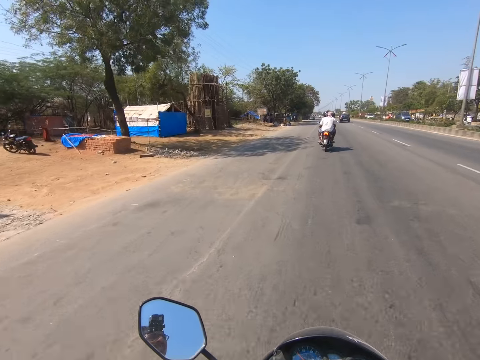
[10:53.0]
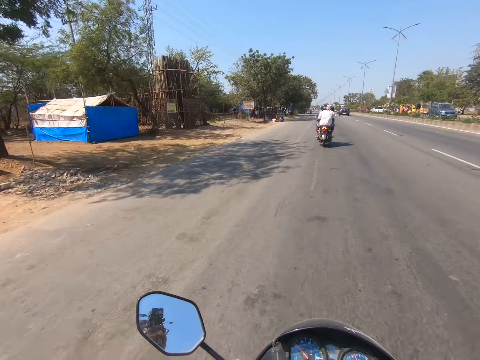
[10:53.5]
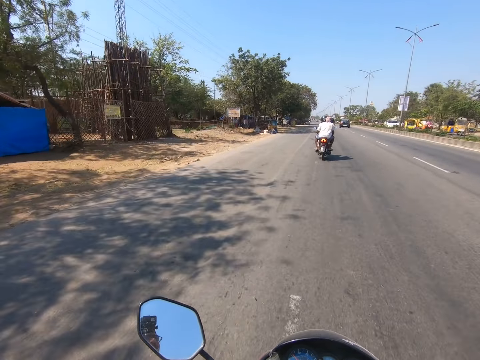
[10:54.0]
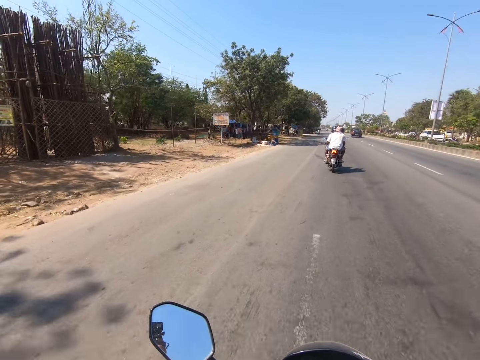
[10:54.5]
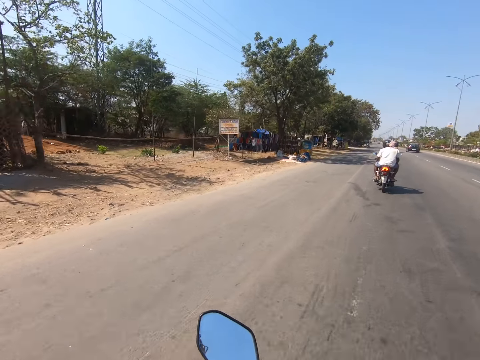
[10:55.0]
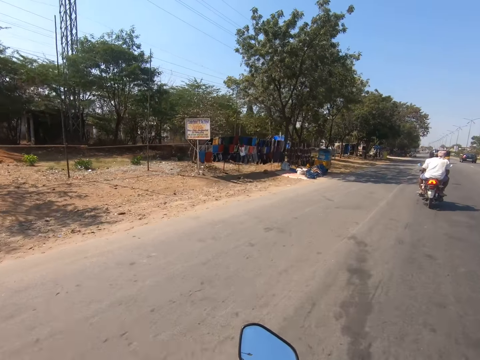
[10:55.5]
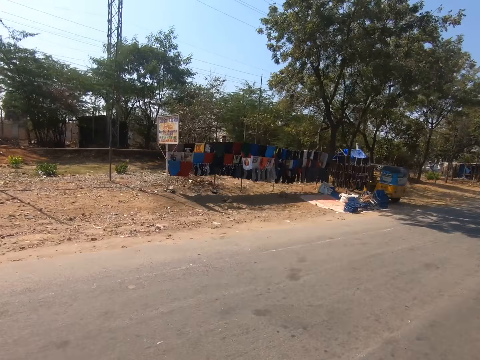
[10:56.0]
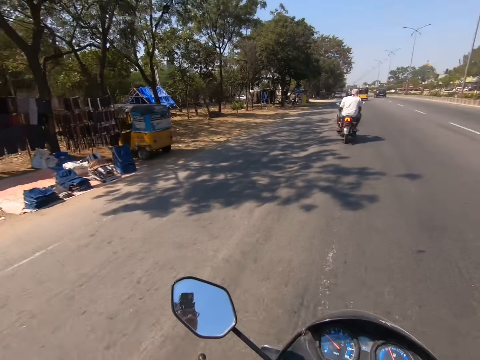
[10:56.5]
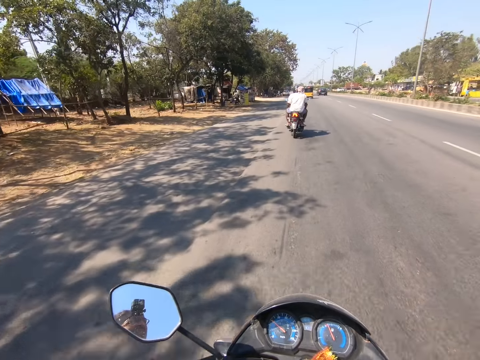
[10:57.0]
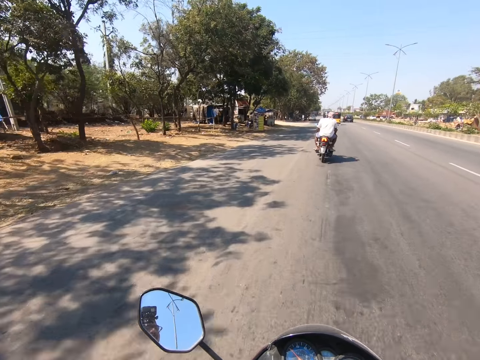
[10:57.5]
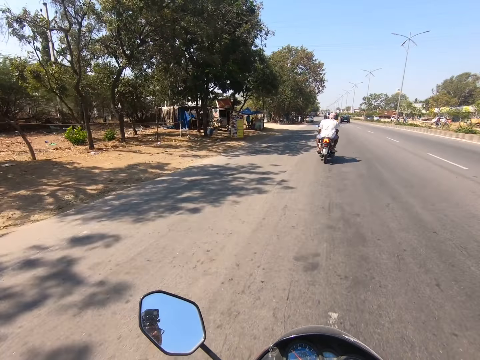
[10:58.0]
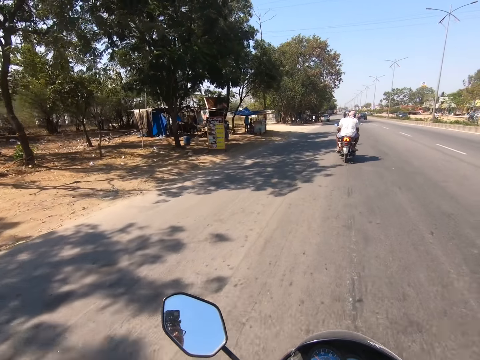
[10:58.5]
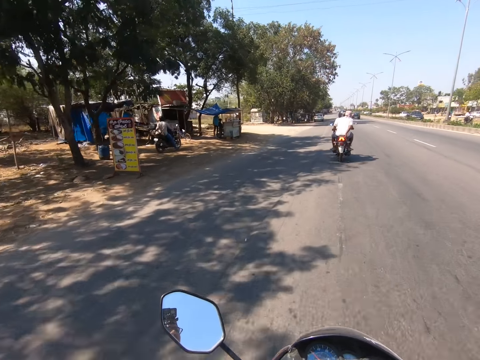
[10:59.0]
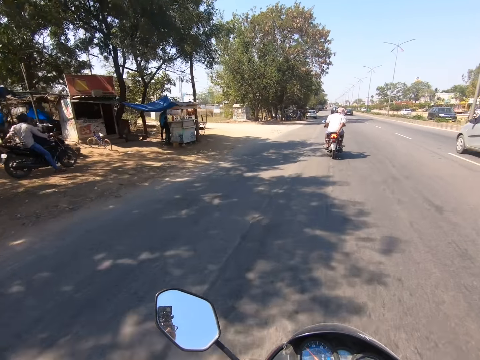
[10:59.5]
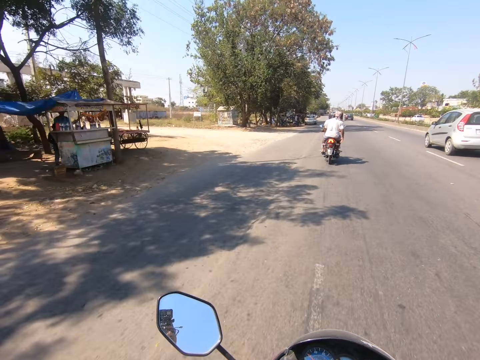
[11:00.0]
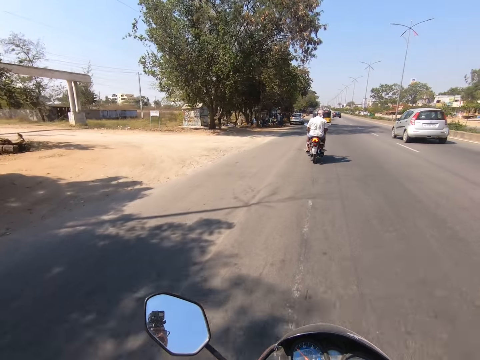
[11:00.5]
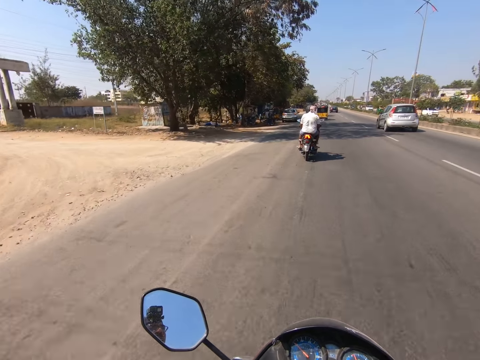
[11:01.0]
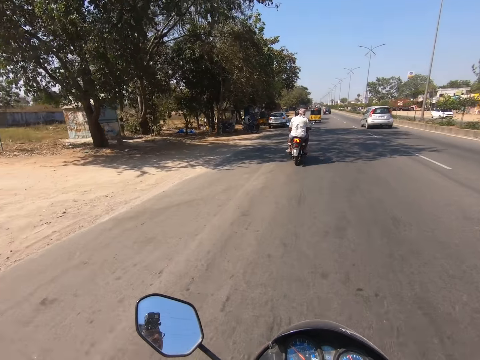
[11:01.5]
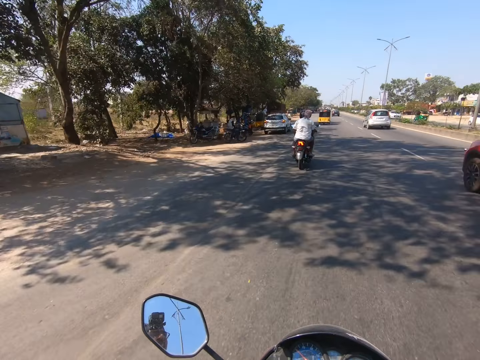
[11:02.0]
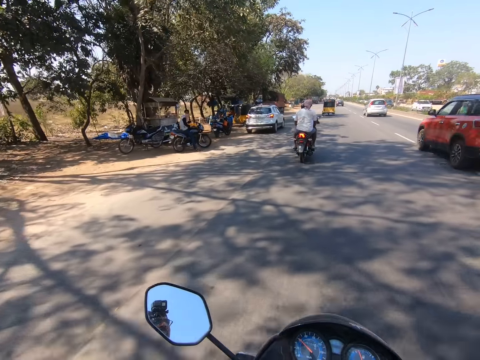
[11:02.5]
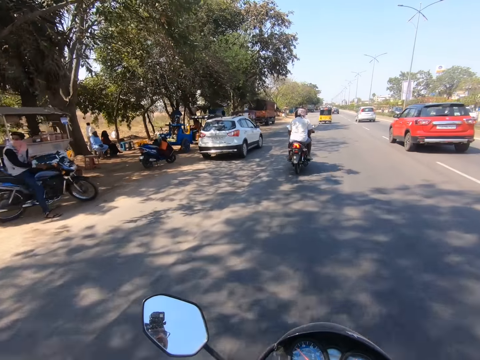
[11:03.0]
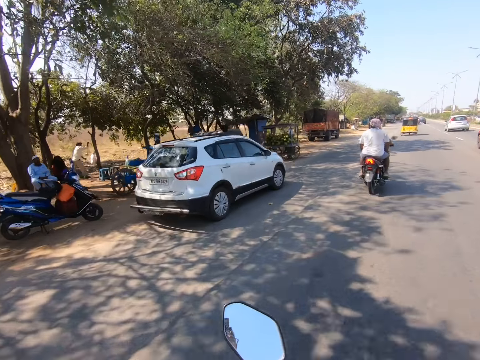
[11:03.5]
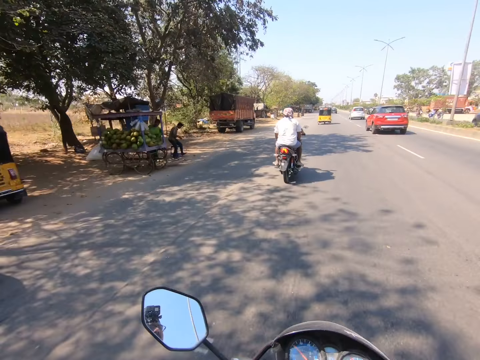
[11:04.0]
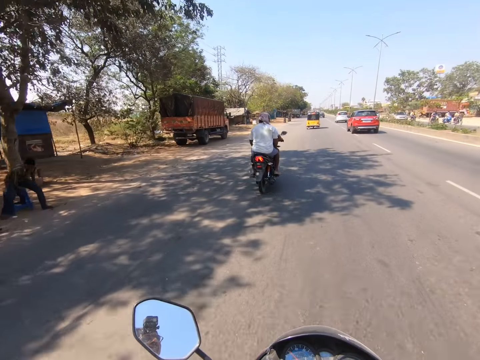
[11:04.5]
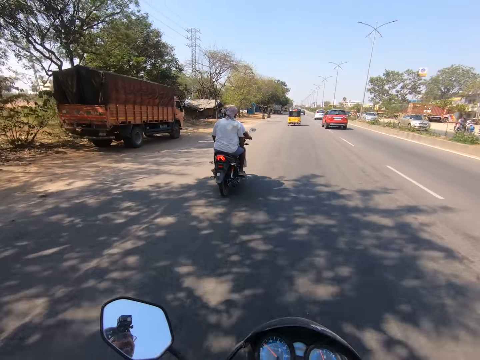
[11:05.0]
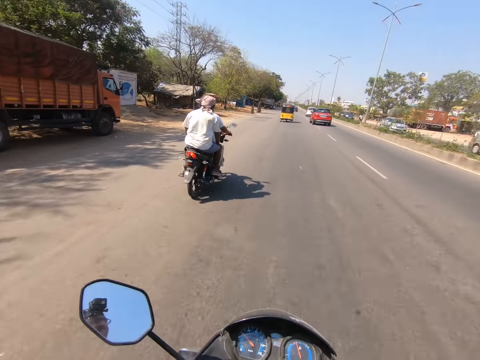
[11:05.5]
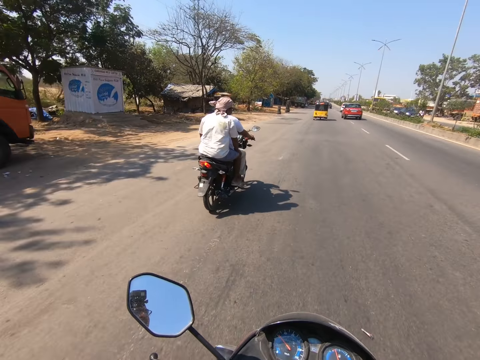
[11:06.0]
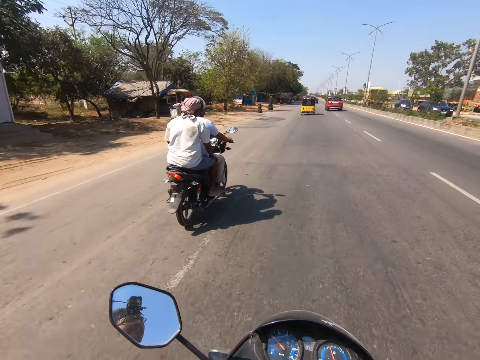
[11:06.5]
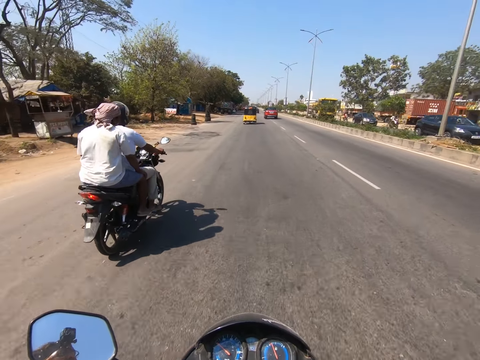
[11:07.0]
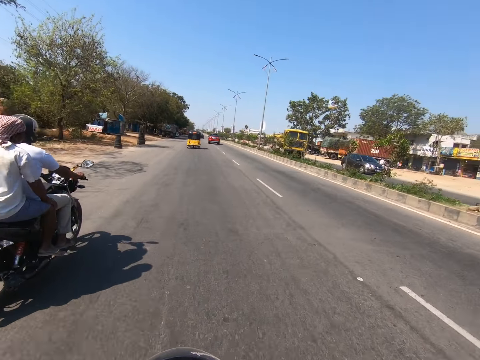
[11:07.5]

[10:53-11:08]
A grey car moves past the camera wearer. A red car moves past them.

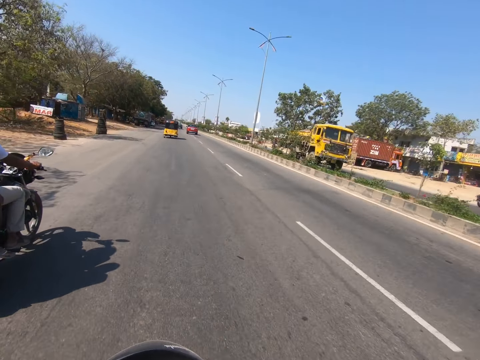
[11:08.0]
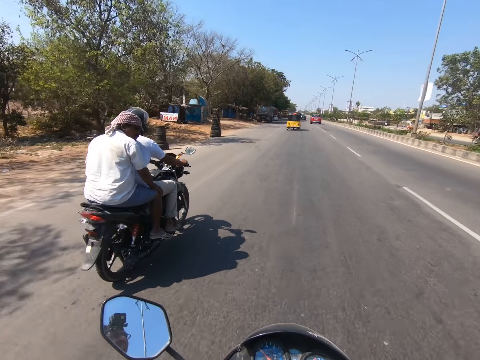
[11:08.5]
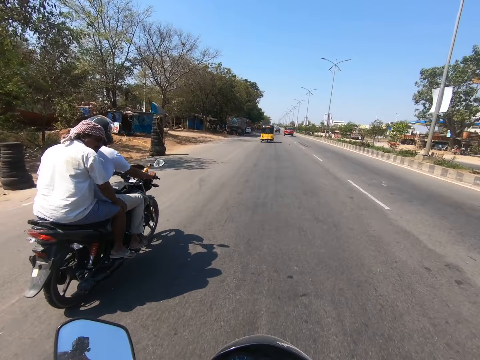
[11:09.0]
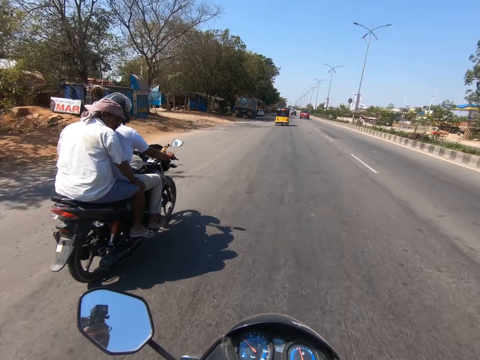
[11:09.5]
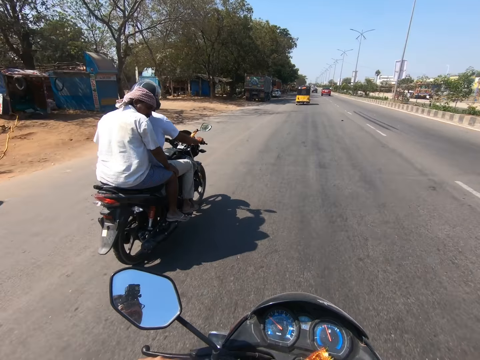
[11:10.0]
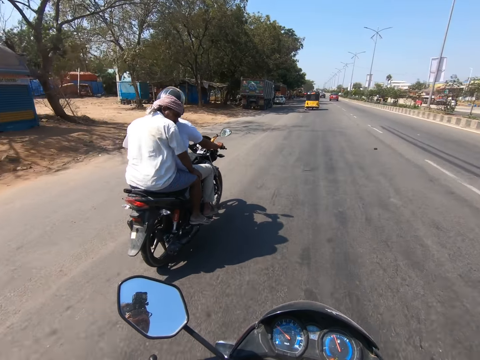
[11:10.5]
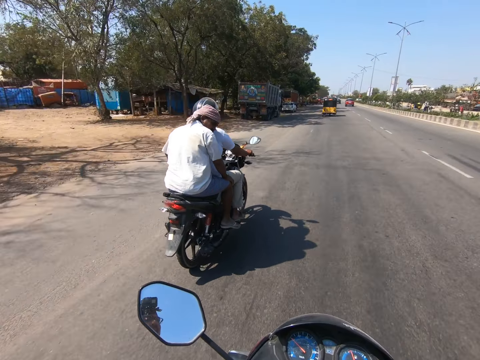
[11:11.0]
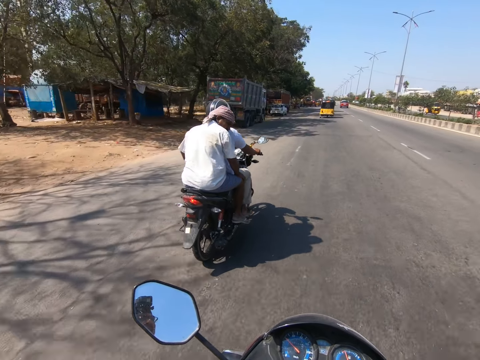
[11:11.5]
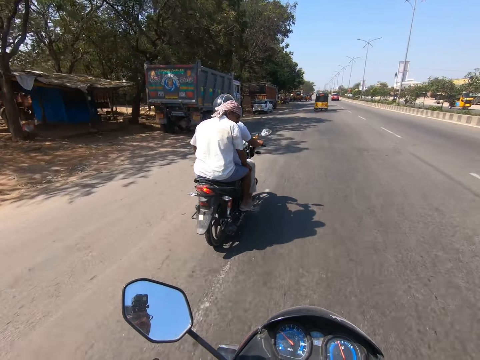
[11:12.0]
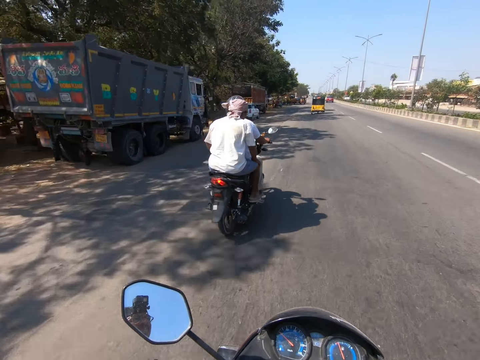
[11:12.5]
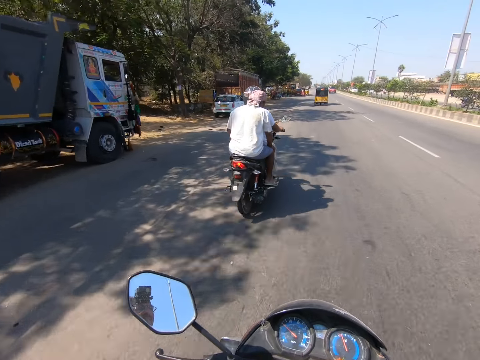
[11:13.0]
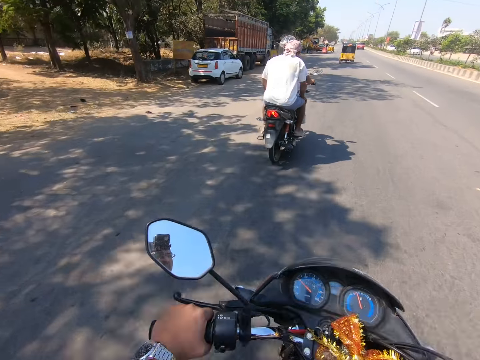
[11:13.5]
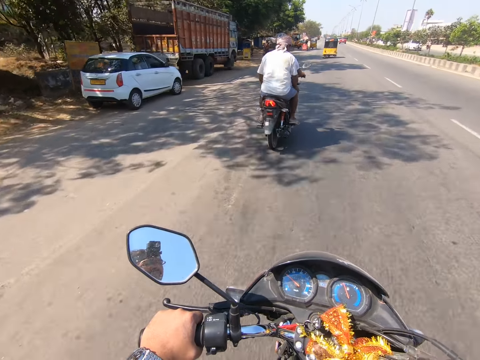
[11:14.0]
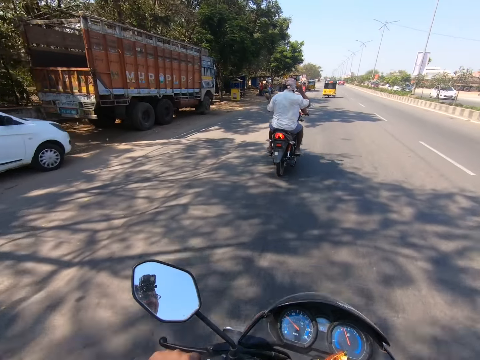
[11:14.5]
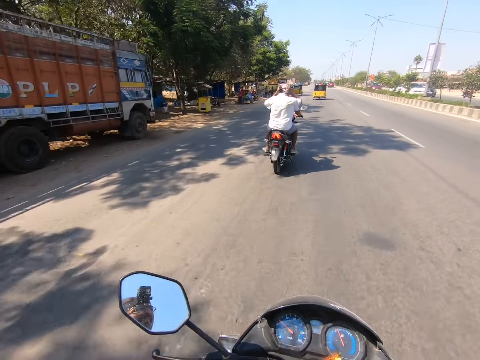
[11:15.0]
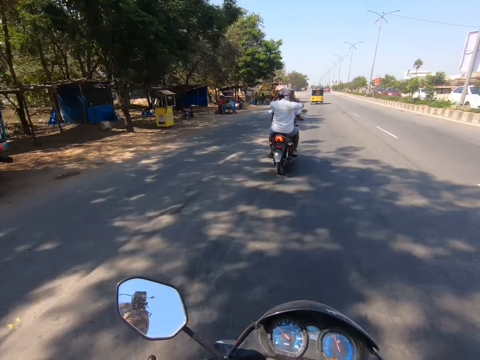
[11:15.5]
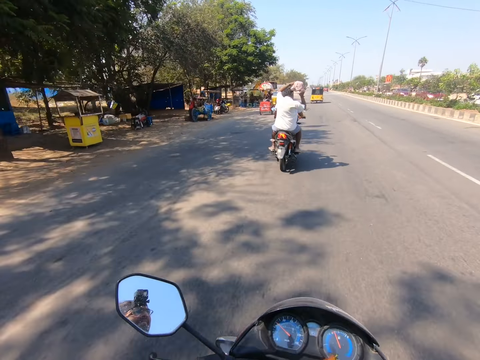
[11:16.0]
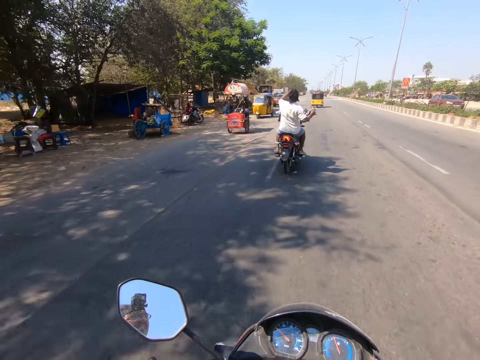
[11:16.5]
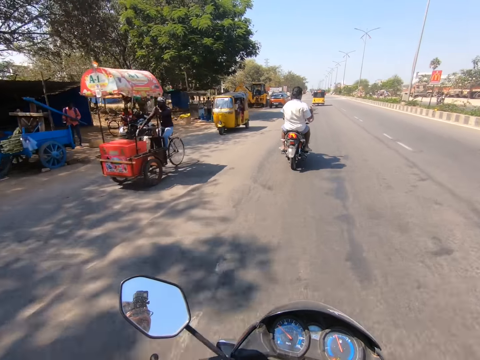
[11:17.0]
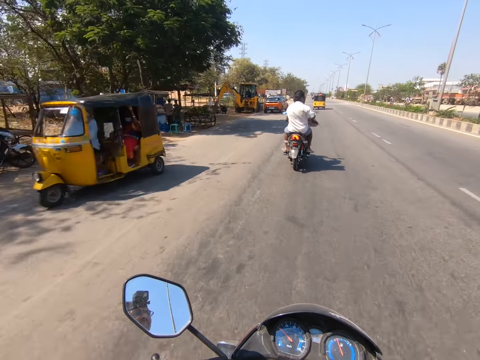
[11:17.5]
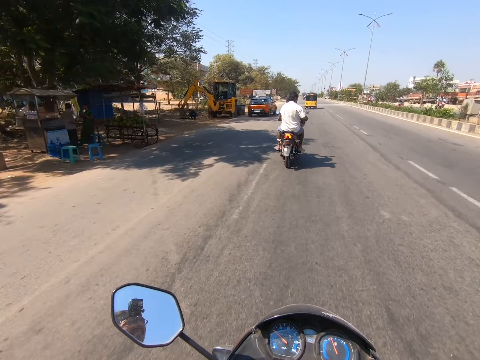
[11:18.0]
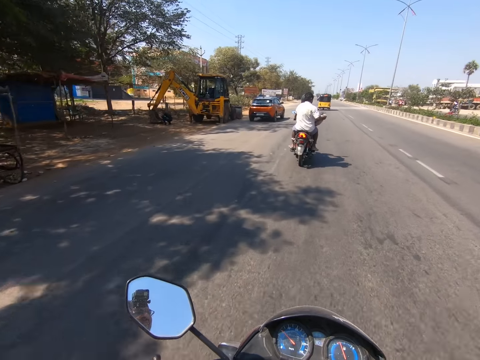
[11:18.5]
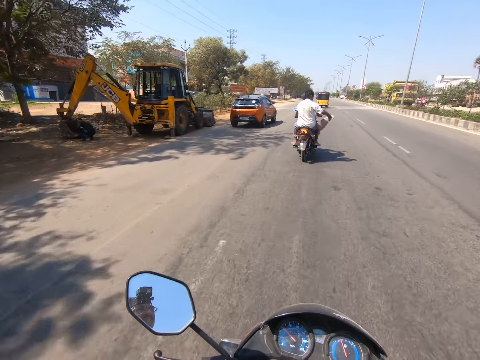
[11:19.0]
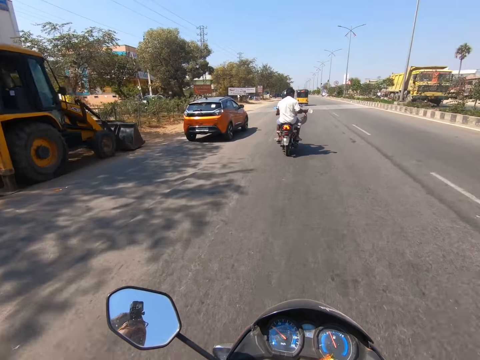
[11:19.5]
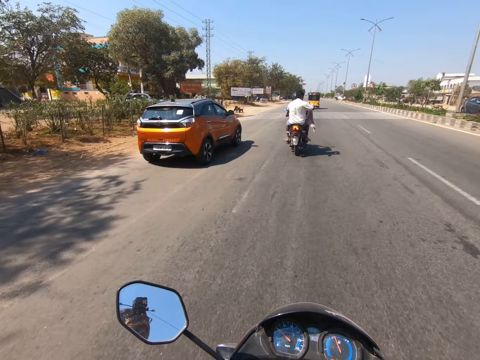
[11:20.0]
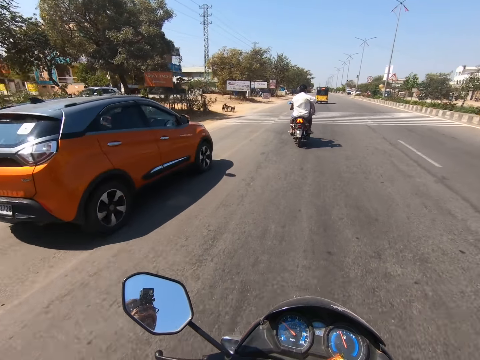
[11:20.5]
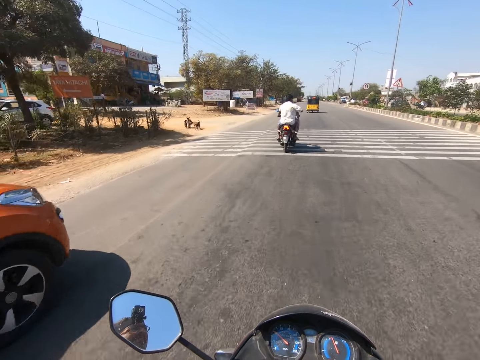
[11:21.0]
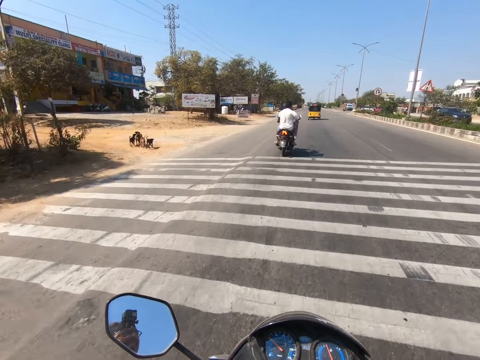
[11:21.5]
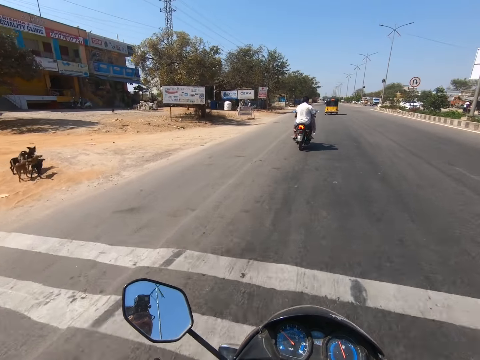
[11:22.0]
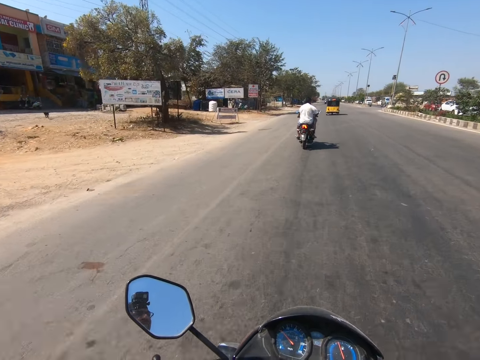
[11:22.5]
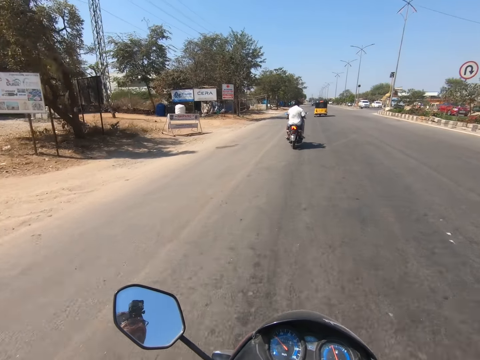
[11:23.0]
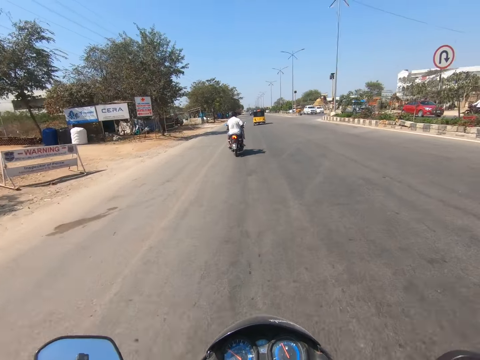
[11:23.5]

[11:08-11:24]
The camera wearer overtakes a red car.
